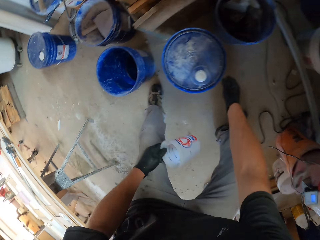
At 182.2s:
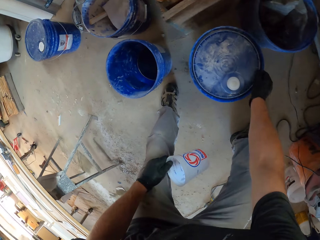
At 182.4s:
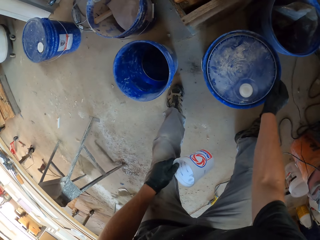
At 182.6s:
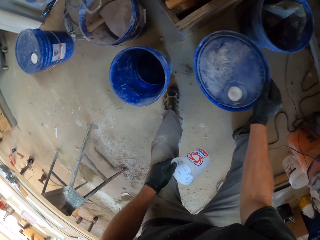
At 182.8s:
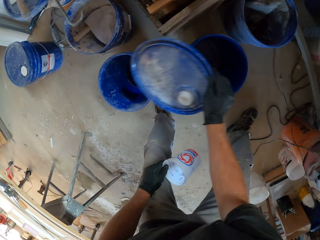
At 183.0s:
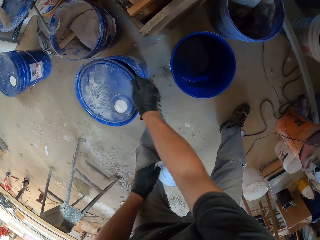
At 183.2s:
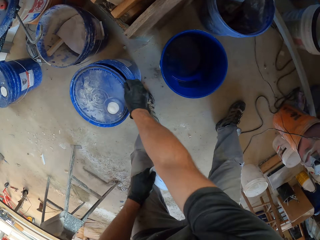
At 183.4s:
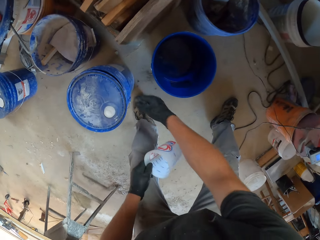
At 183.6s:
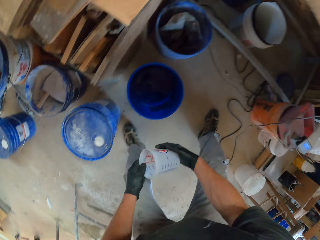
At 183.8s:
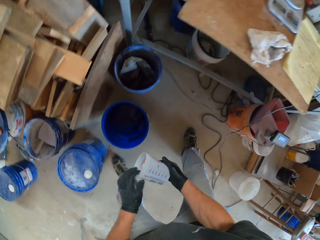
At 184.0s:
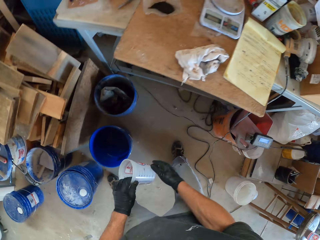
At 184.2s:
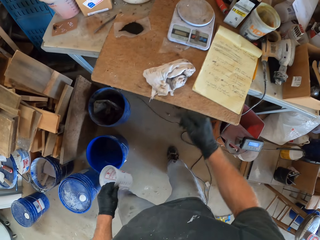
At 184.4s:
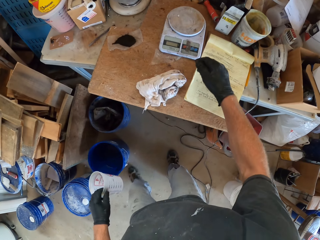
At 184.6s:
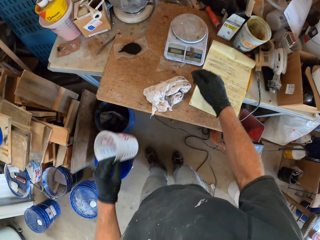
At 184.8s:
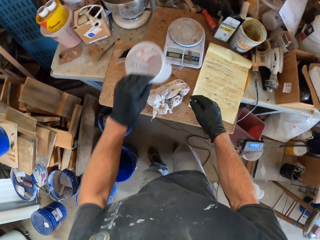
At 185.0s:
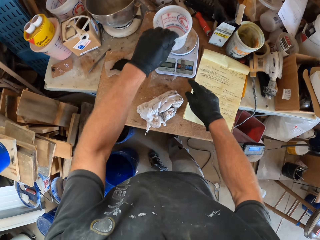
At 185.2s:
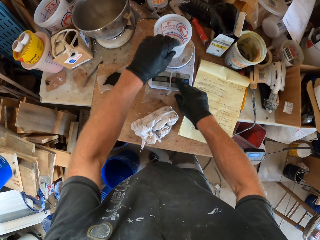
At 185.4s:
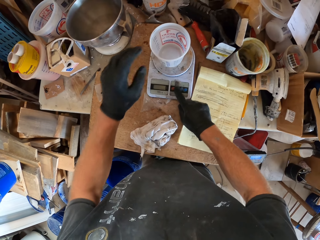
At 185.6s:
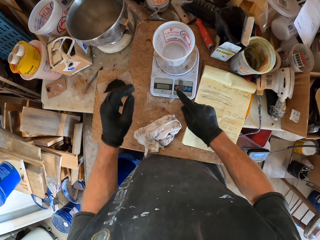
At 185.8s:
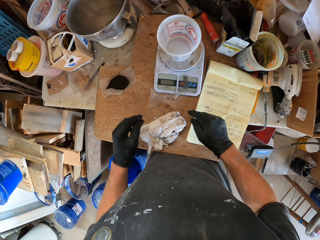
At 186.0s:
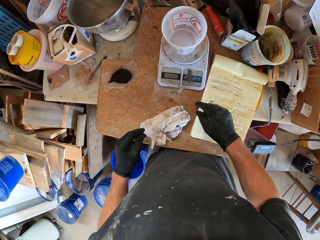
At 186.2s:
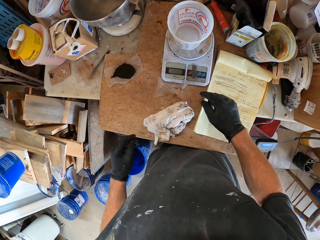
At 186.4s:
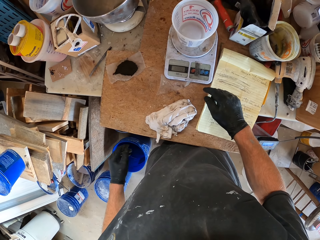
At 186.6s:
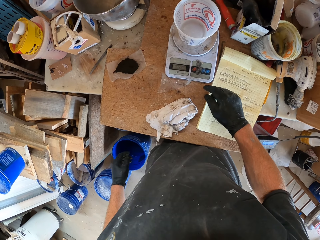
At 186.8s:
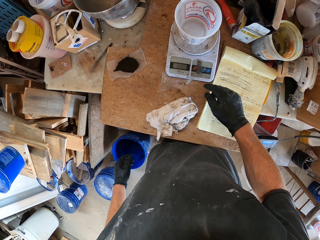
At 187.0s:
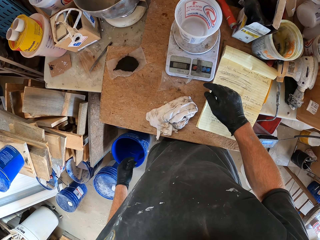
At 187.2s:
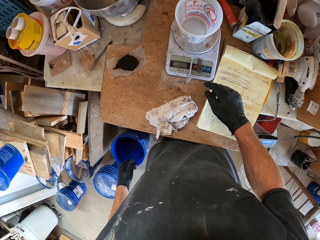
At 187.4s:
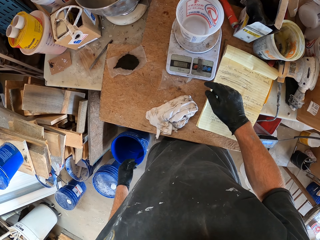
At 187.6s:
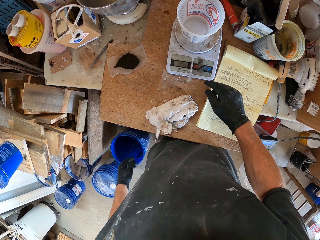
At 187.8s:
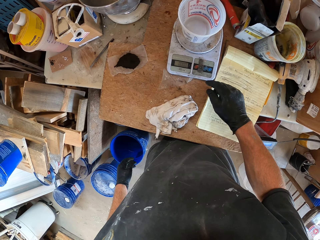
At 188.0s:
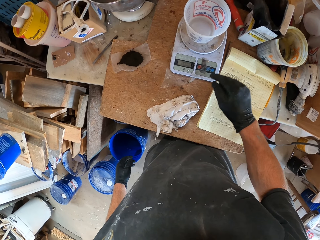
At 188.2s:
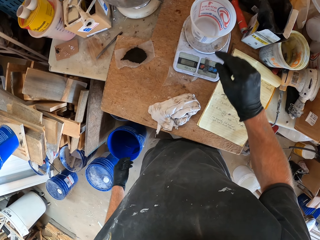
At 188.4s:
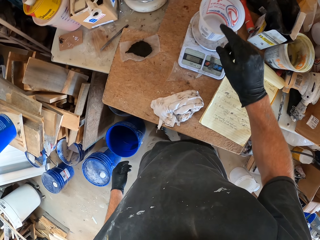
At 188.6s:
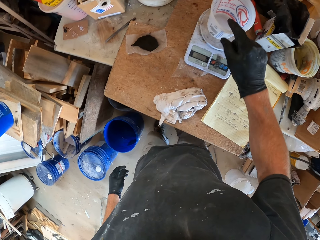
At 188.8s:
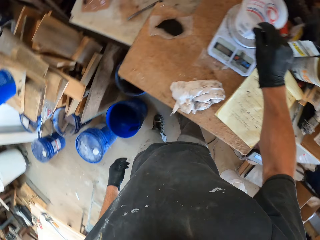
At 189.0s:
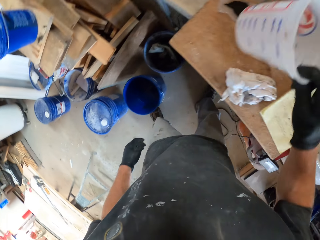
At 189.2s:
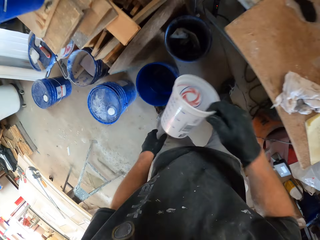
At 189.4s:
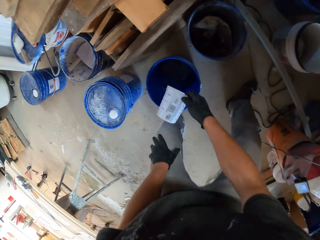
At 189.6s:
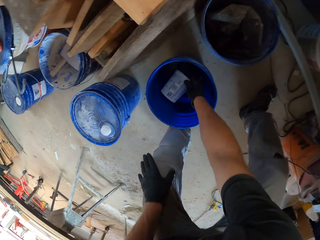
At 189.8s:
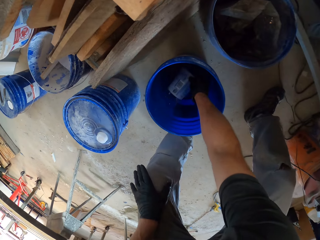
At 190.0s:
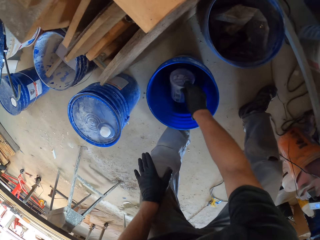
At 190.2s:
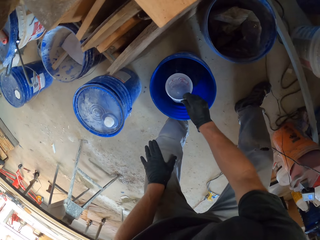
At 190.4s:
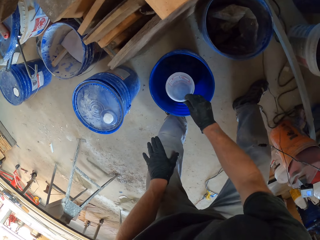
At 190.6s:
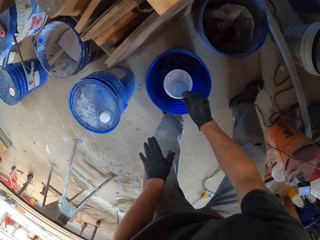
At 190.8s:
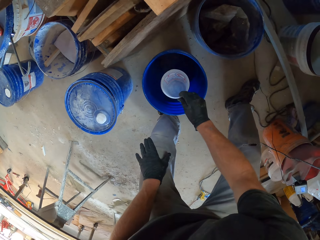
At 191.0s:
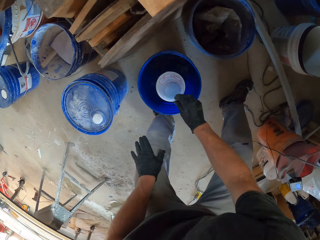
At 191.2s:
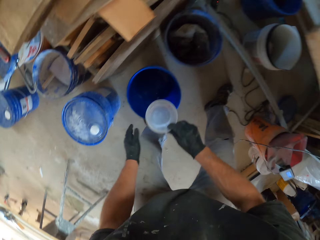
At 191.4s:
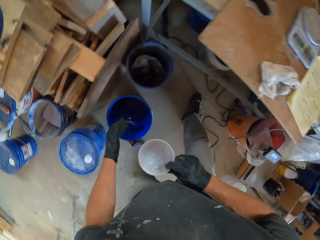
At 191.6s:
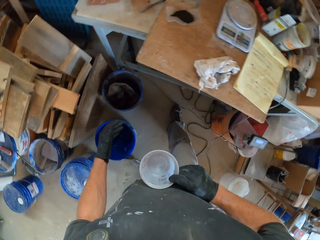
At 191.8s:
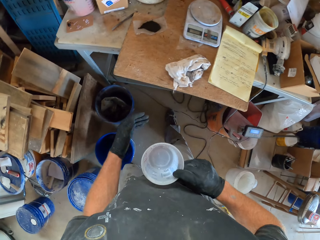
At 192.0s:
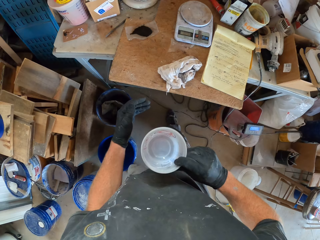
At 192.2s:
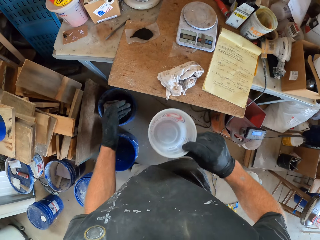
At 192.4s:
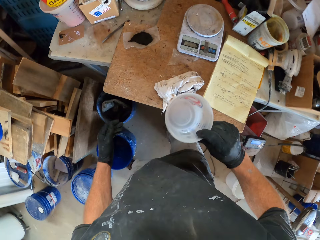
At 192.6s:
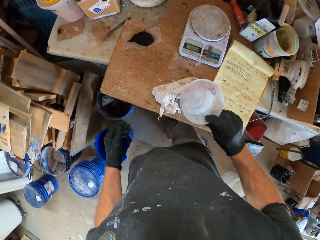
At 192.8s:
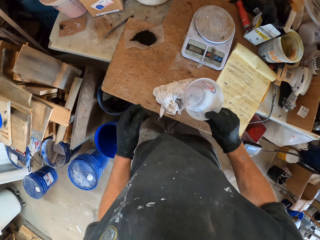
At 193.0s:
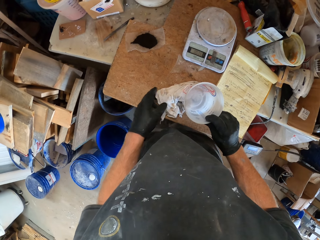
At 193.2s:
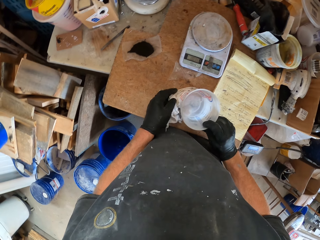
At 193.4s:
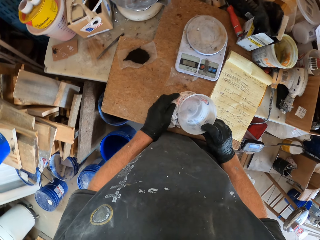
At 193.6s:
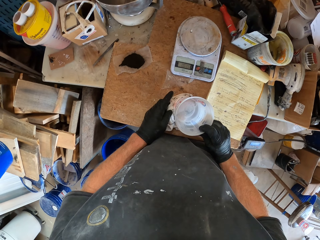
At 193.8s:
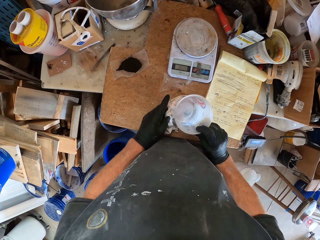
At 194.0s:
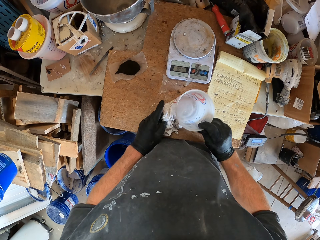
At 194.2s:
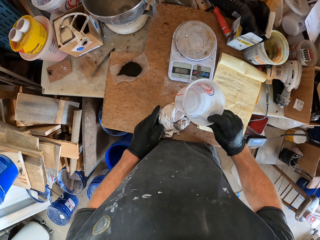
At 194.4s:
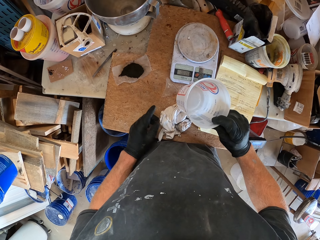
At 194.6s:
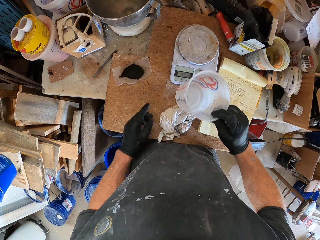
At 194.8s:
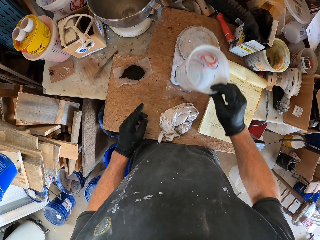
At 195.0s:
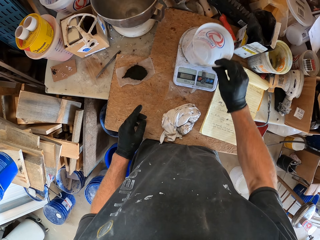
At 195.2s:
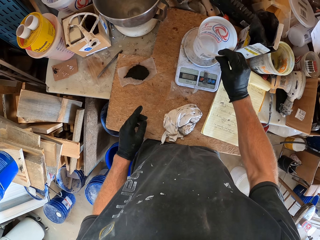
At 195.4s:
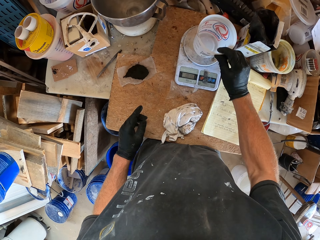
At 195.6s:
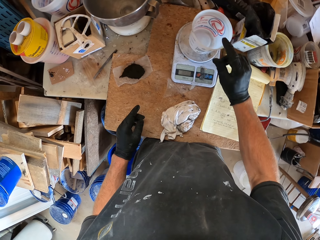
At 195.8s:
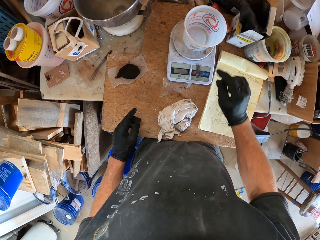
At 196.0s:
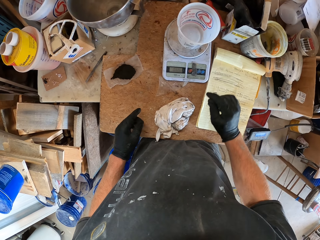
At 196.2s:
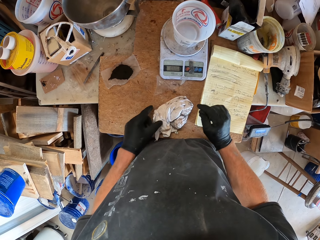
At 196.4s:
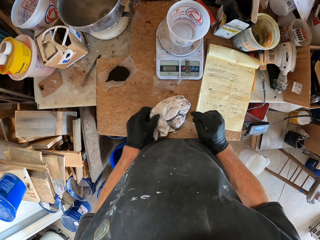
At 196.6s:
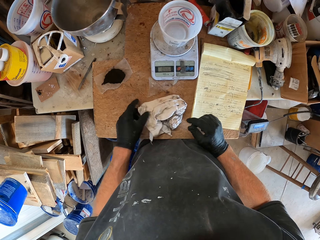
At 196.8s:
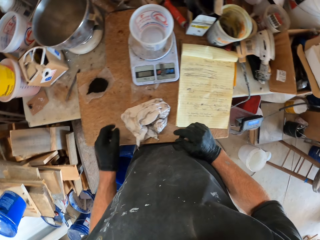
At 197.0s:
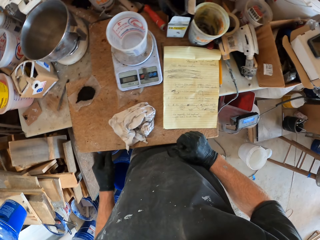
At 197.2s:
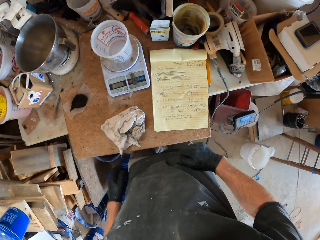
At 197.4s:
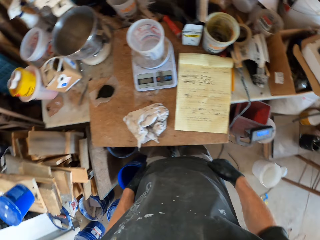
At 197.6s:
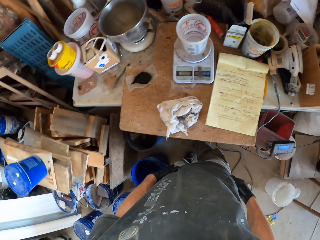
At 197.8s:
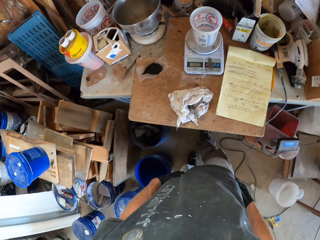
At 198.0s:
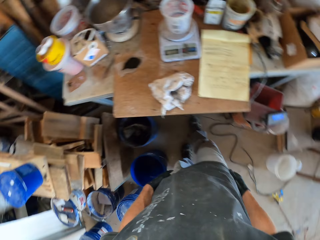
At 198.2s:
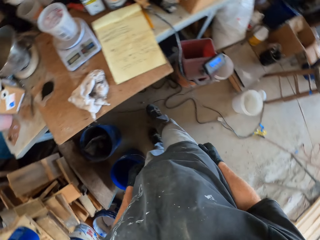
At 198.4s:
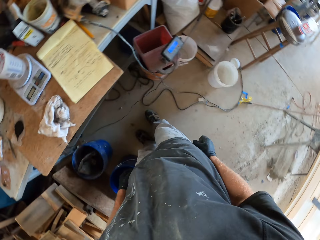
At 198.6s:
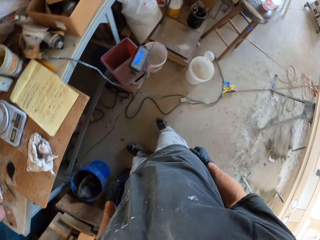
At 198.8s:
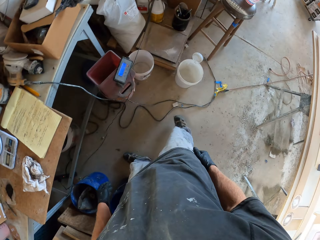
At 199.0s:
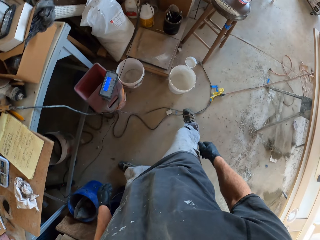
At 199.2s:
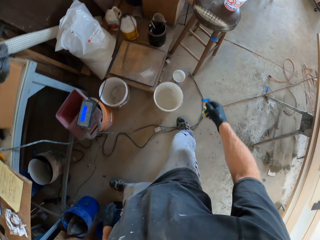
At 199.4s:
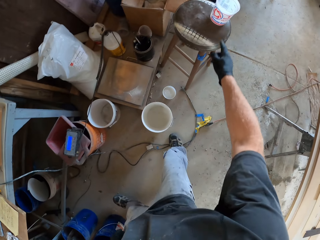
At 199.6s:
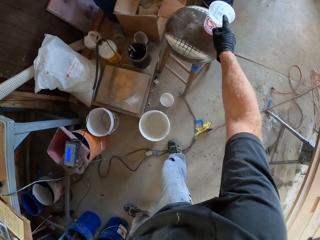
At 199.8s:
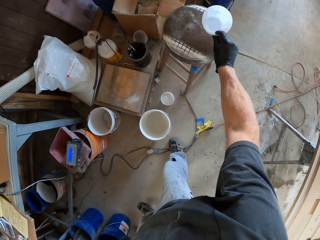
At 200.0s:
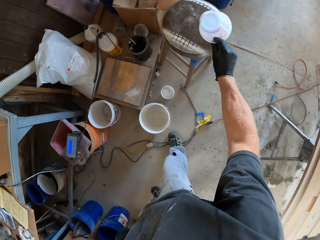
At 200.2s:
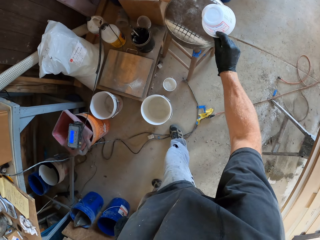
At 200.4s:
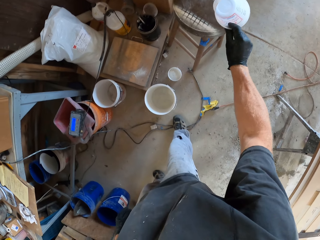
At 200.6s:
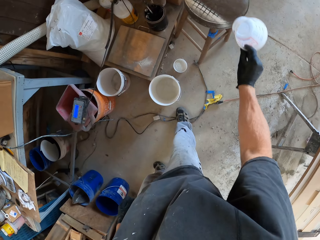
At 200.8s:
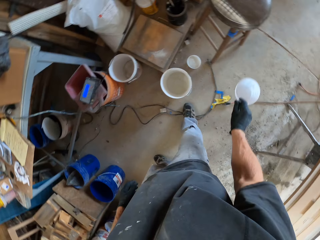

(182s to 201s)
The camera wearer lifts the lid. They put the lid on the bucket. They pass the plastic container to the right hand. They pass the plastic container to the left hand. They move the leg. They put the plastic container on the weighing scale. They operate the weighing scale. They look at the weighing scale. They lift the weighing scale. They put water in the plastic container. They fetch water. They move the leg. They put the plastic container on the piece of cloth. They touch the piece of cloth. They wipe the plastic container with the piece of cloth. They put the plastic container on the weighing scale. They touch the piece of cloth. They look around. They step backward. They move the leg. They pick up the plastic container.

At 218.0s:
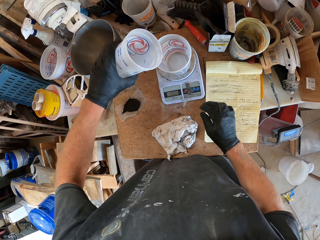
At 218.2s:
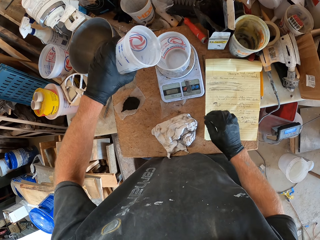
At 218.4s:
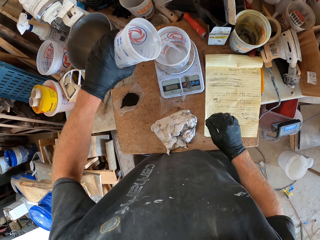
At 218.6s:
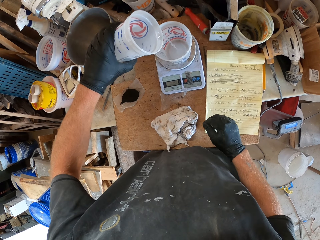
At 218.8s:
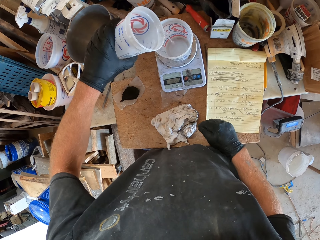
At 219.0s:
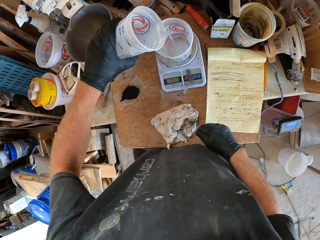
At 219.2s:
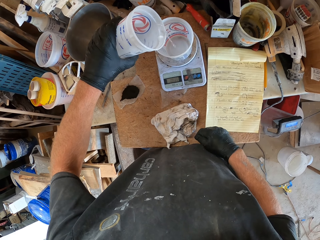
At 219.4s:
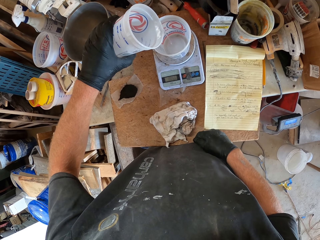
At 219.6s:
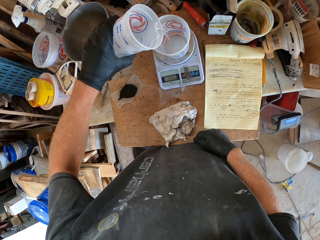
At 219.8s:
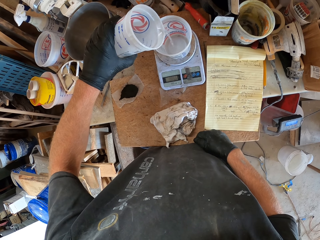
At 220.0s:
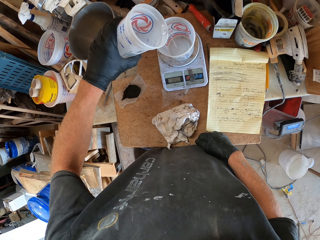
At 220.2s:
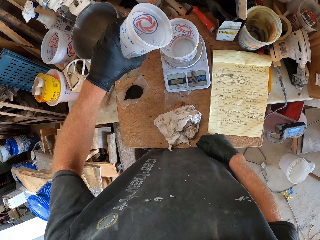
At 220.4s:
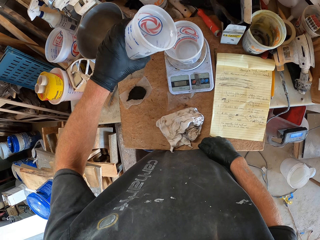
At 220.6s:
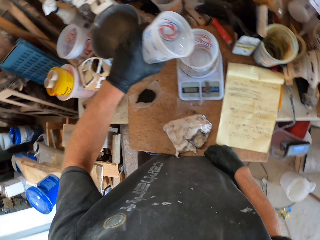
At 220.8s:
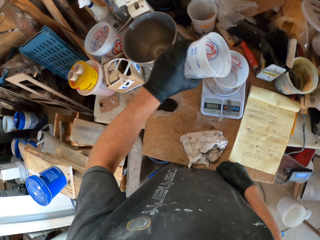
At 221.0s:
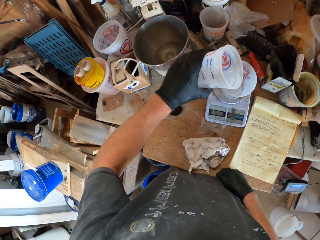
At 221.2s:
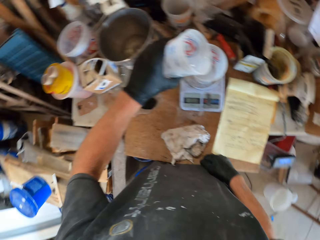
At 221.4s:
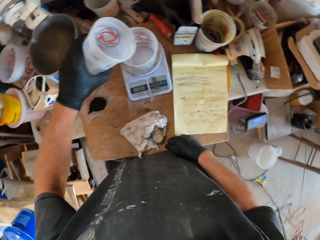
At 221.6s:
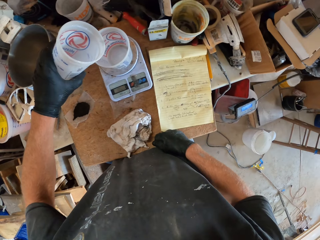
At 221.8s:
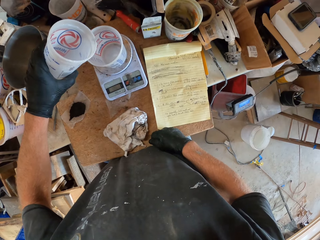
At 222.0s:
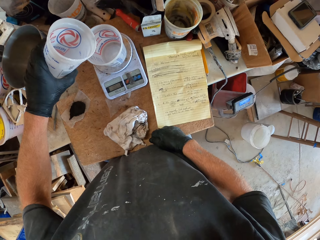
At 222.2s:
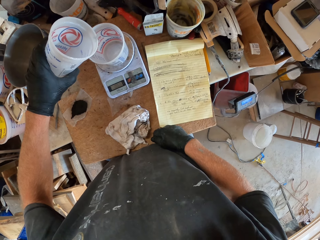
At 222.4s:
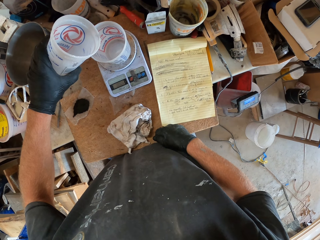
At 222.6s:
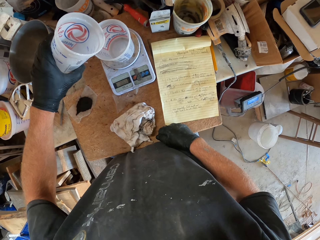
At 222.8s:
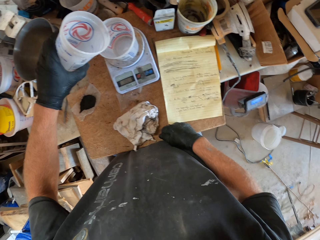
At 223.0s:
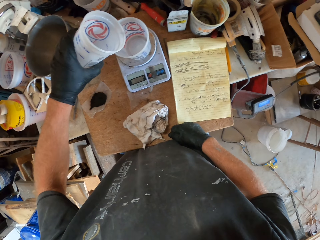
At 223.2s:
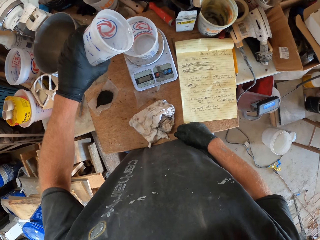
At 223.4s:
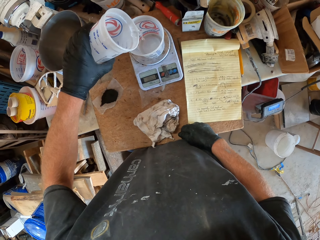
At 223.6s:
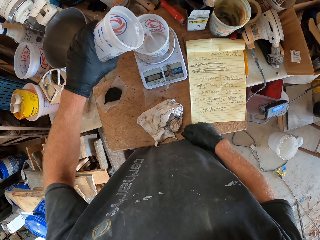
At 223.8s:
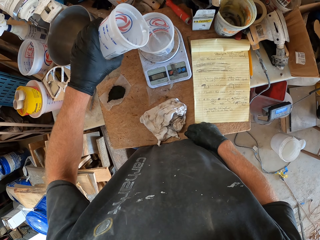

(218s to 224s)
The camera wearer pours water in the plastic container.
